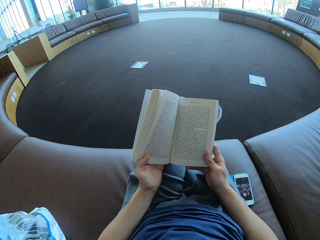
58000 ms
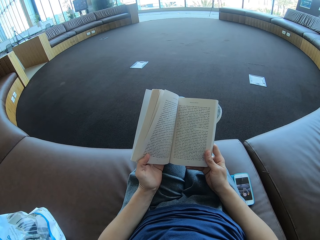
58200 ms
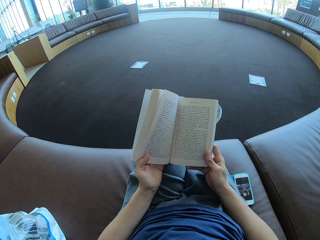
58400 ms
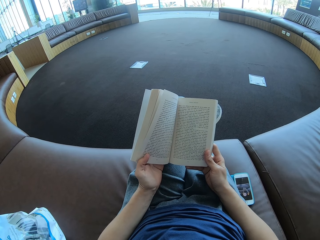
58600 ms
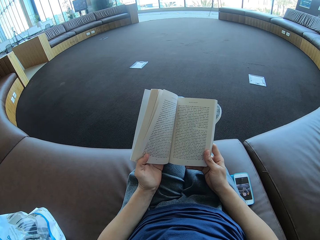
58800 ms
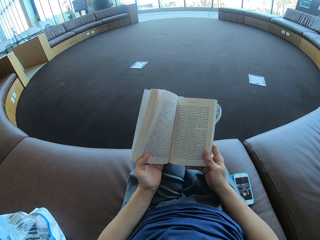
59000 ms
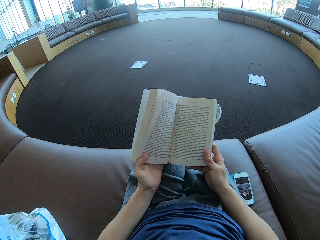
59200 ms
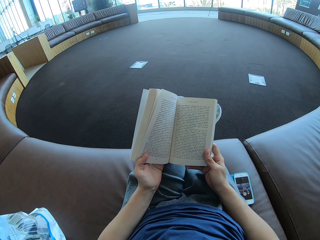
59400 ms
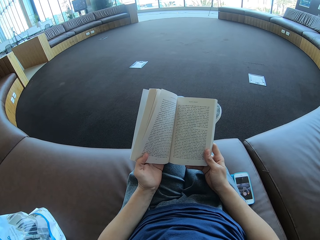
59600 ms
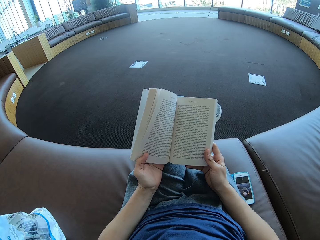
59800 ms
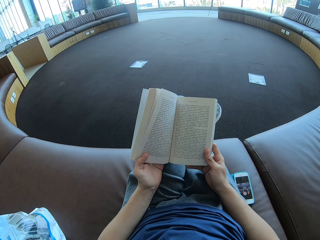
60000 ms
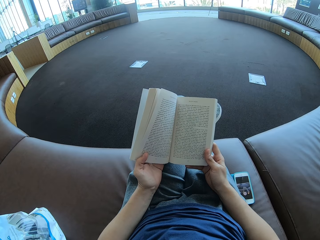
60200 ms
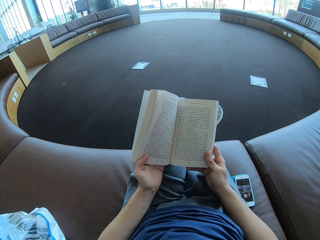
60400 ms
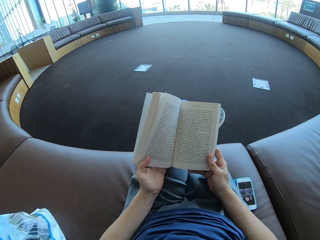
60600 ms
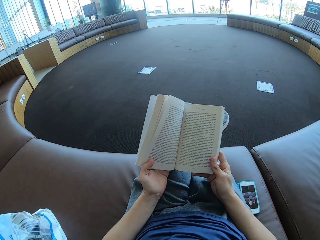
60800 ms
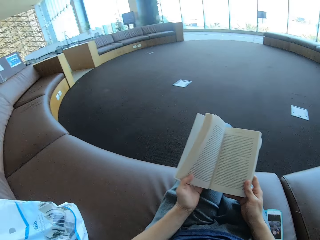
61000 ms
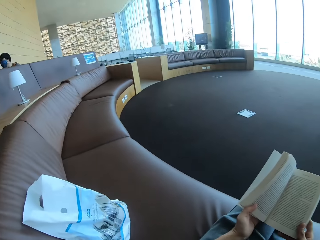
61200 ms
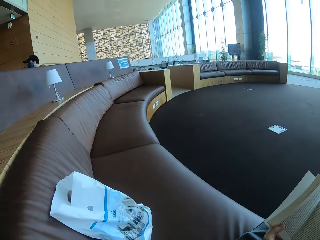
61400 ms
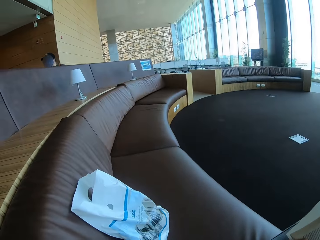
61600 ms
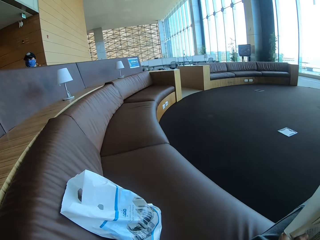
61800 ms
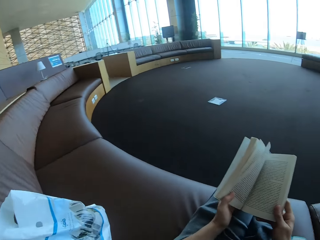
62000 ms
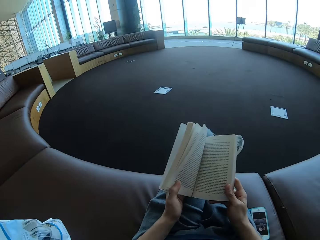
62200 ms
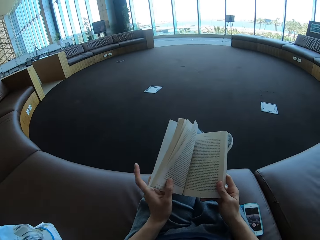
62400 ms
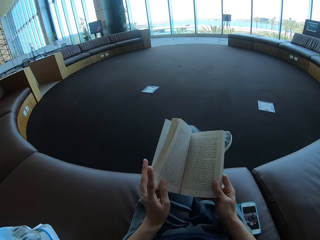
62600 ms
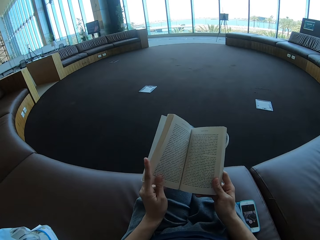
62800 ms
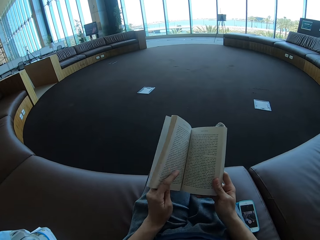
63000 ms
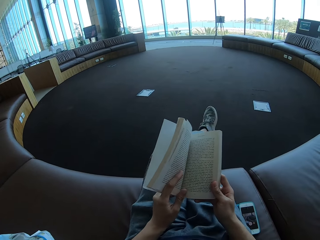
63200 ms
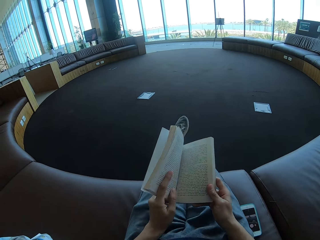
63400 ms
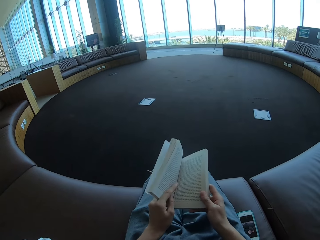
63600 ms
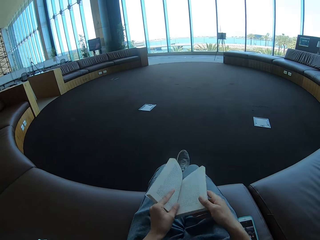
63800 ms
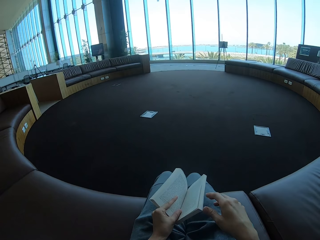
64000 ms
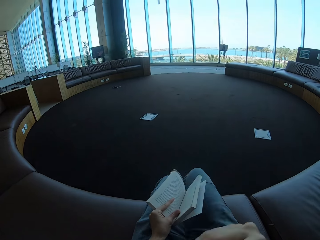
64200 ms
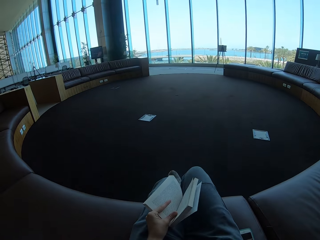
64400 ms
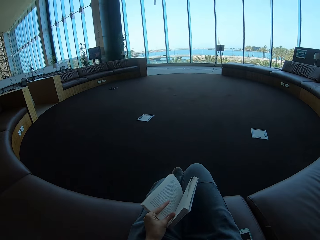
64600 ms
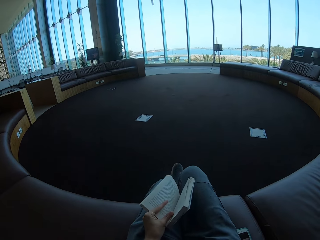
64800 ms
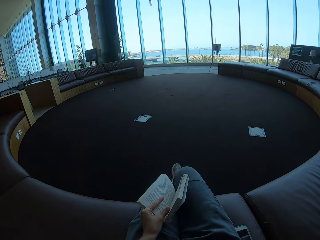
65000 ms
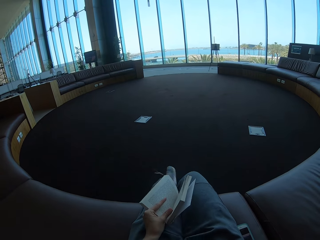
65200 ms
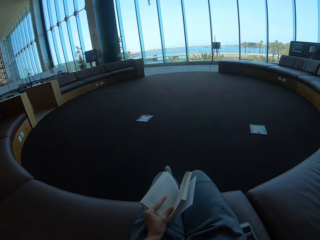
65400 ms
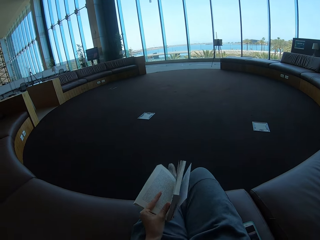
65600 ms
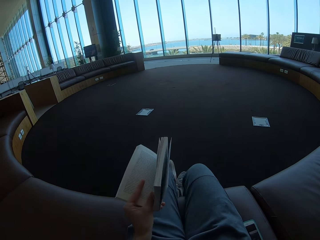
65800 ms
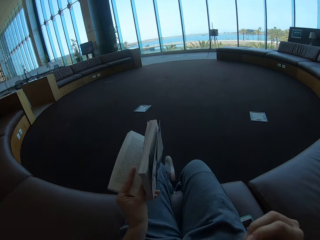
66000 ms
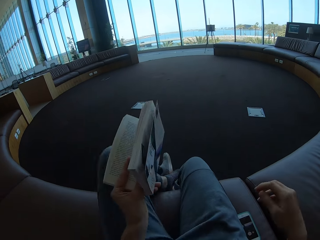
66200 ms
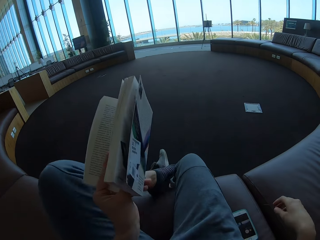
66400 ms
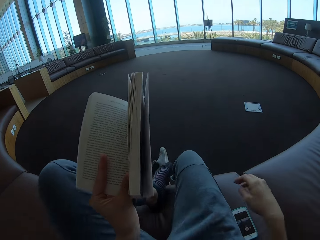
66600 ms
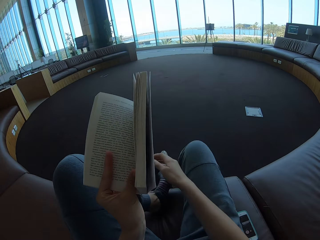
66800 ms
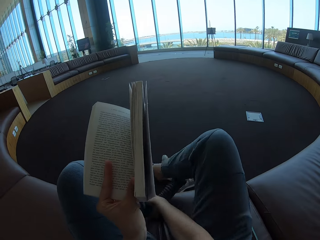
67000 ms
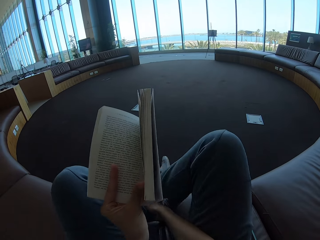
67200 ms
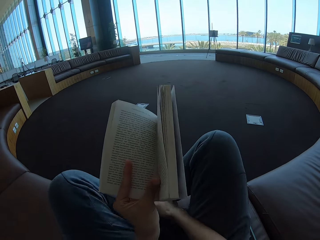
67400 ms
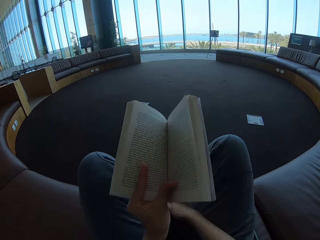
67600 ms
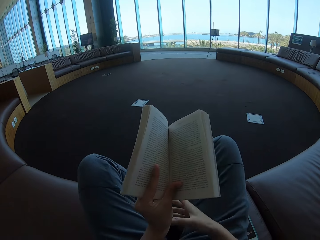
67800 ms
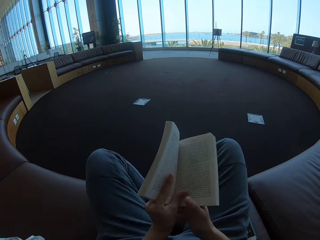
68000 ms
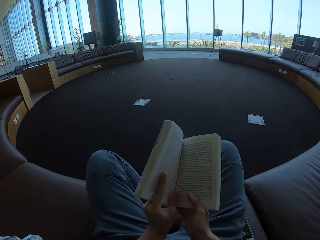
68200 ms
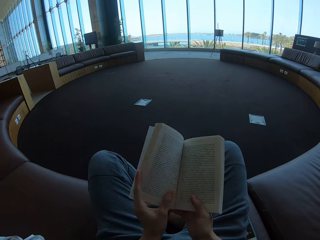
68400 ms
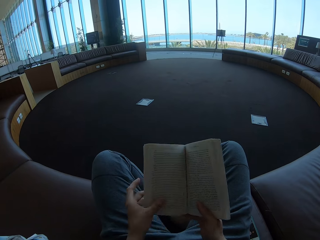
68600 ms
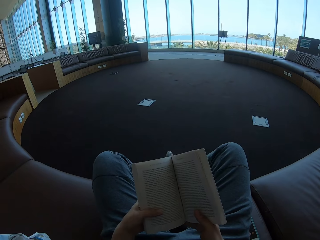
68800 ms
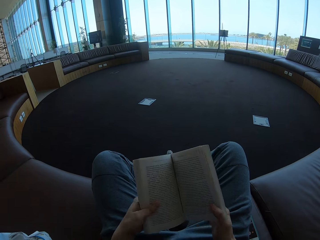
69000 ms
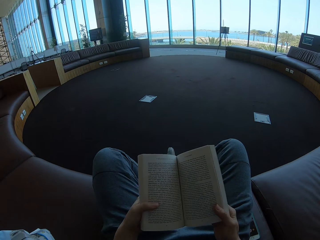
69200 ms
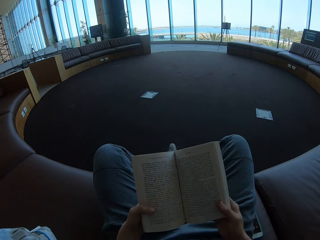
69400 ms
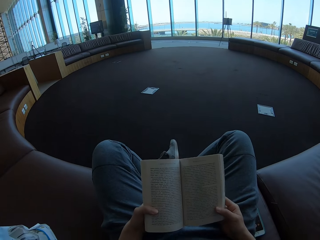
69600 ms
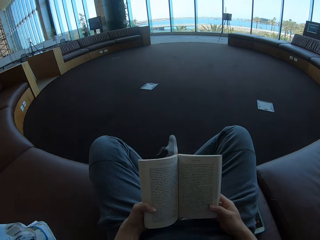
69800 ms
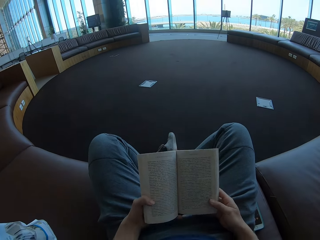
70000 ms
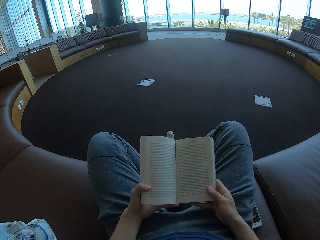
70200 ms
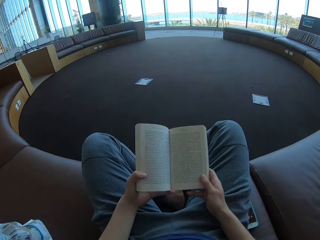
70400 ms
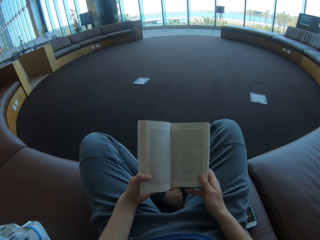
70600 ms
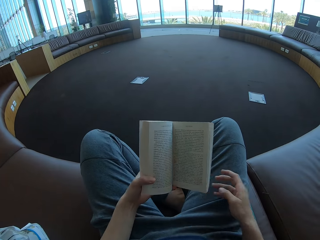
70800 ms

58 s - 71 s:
The camera wearer looks around the room. He puts his leg on the floor. He removes his shoes. He puts his legs on the couch.

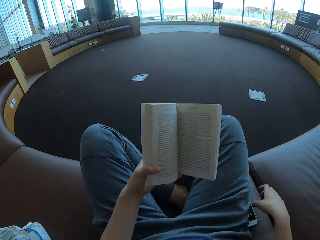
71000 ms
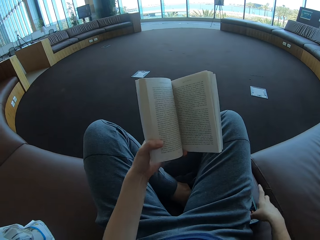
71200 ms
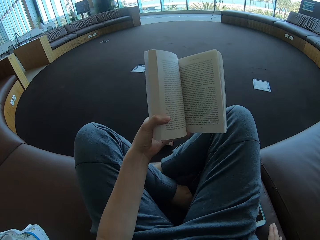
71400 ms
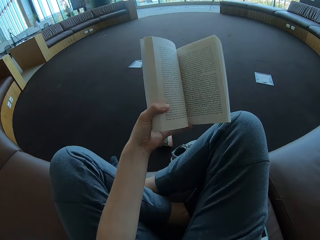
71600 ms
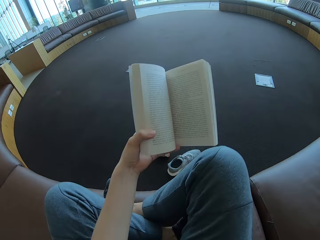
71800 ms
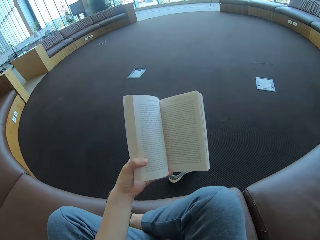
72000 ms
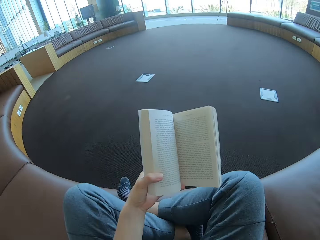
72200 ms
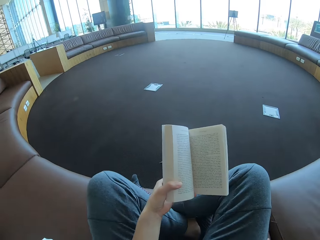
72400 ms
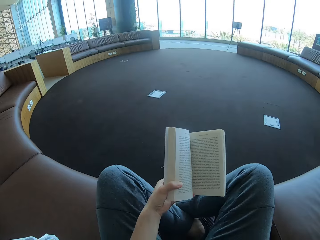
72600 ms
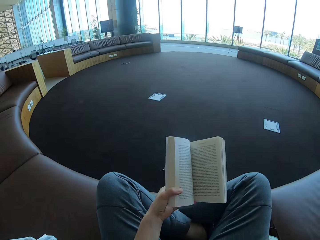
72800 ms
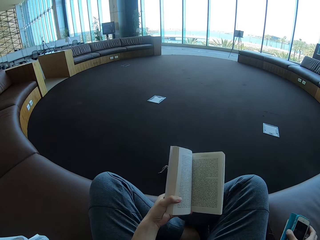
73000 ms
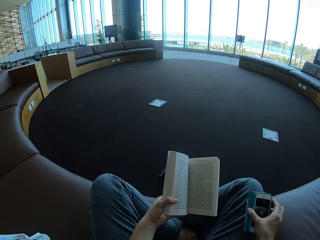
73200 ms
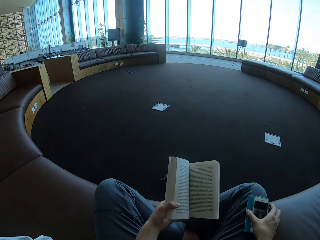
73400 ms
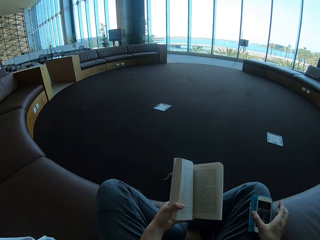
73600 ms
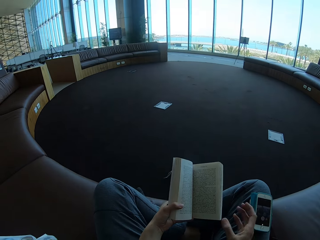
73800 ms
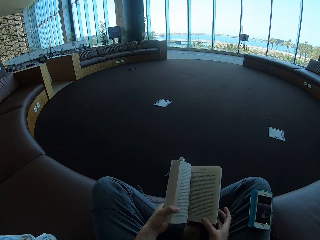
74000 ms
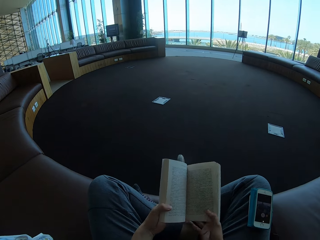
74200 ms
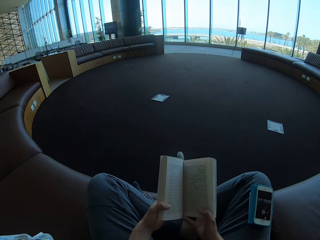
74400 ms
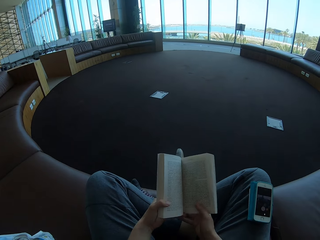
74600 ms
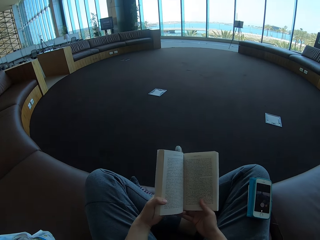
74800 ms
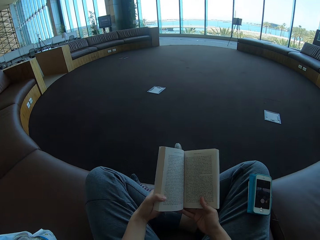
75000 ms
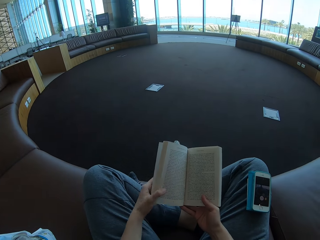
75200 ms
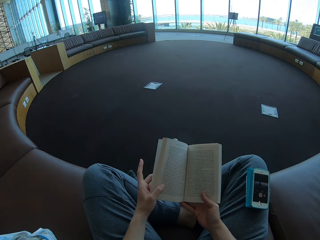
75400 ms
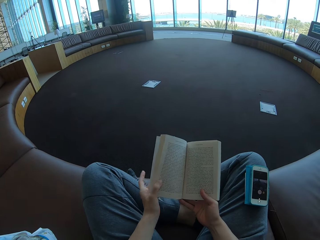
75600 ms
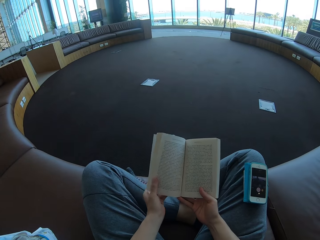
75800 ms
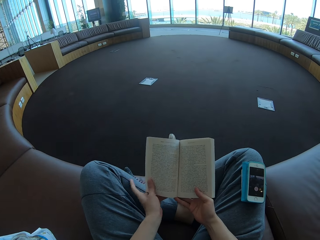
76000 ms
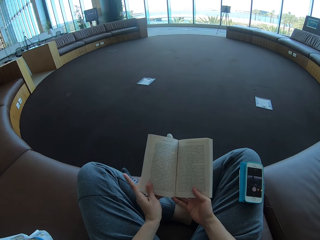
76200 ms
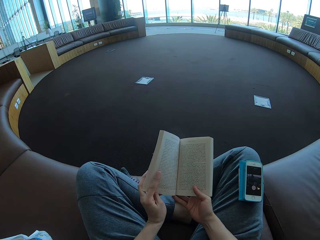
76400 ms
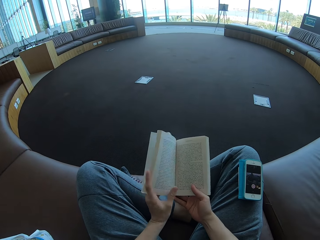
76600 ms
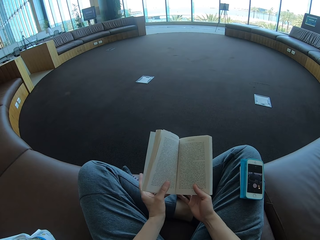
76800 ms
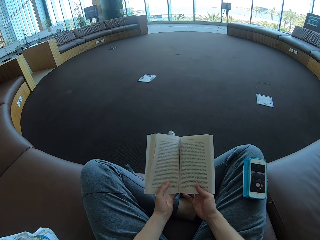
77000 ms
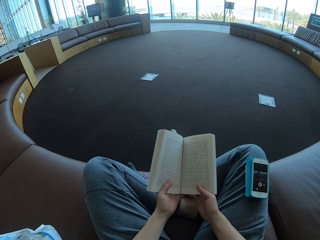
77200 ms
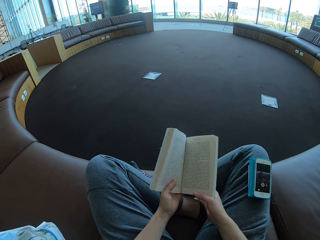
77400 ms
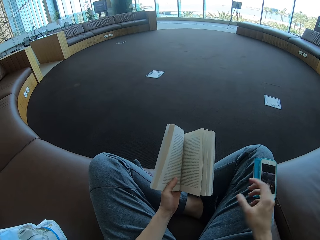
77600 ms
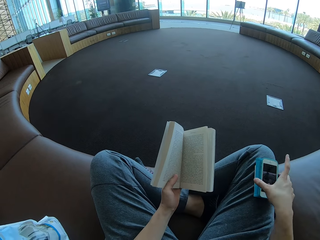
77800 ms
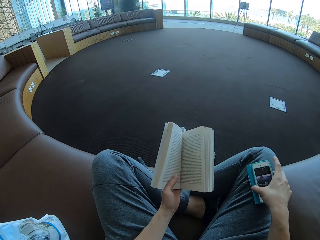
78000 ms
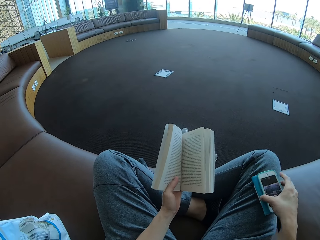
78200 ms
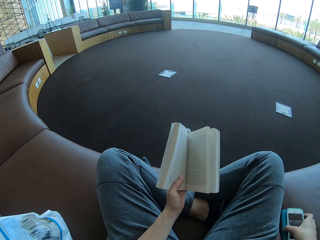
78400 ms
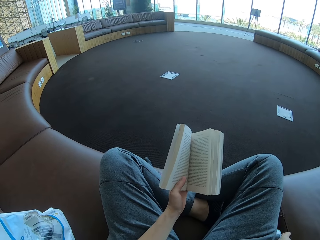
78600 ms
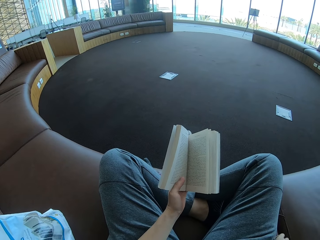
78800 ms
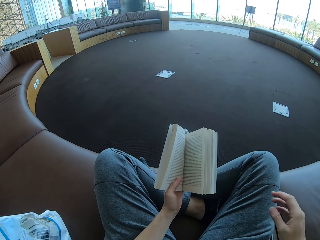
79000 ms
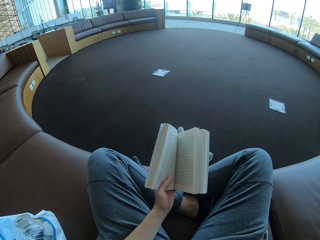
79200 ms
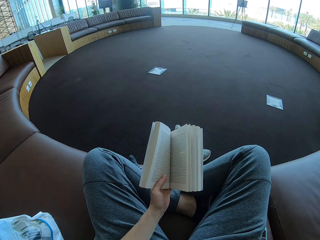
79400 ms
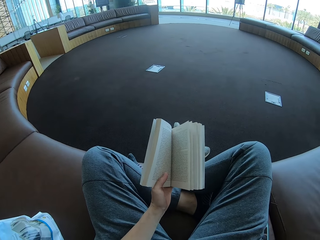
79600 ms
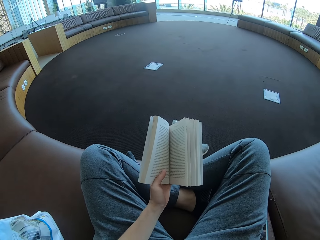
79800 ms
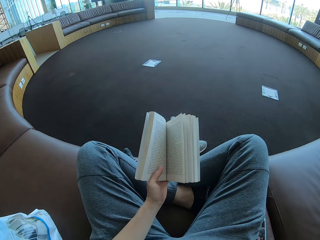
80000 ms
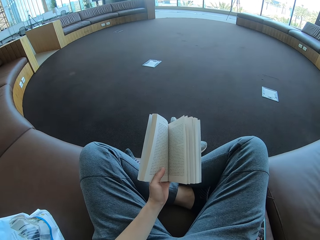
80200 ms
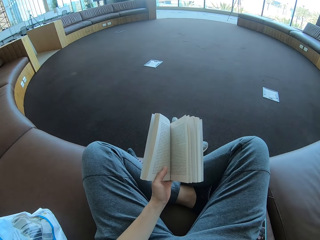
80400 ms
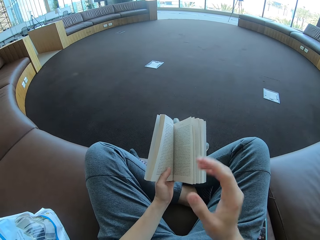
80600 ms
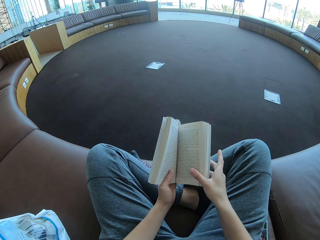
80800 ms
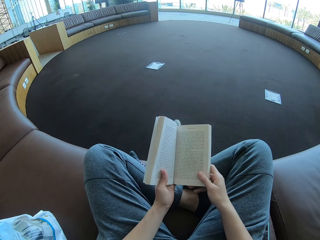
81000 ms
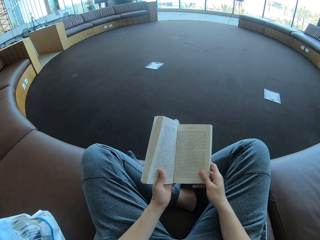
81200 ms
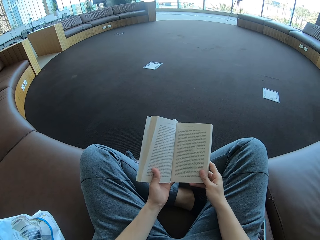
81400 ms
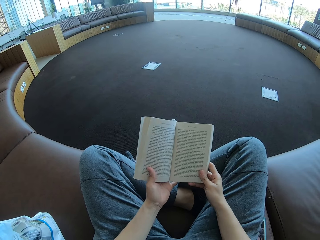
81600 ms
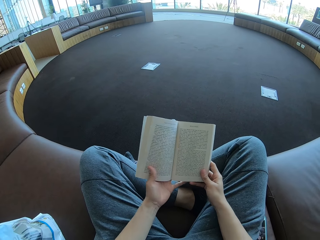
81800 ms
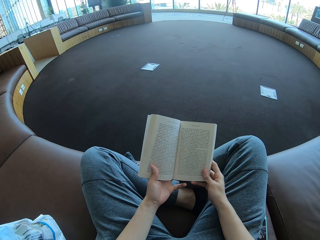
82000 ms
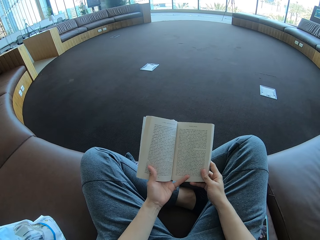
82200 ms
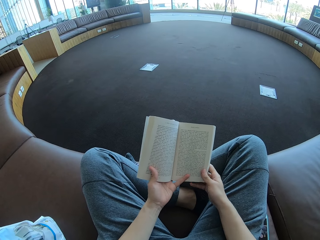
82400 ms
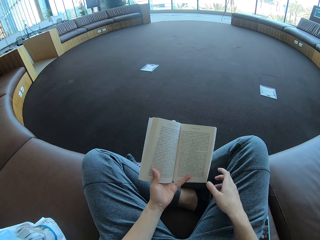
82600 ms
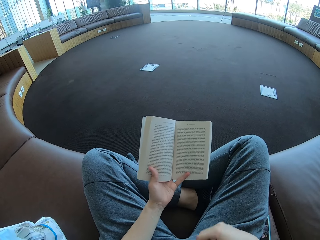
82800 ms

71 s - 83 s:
The camera wearer adjusts his body on the lounge. He places the phone on his lap. He holds the book with his right hand. He places the phone on the lounge. He holds the book with his right hand.
